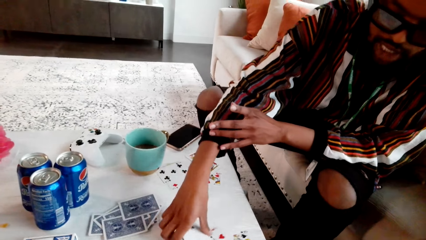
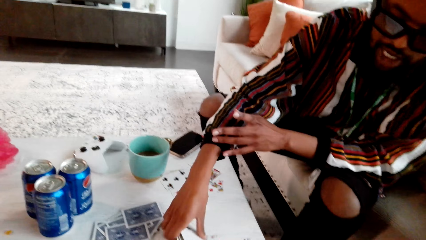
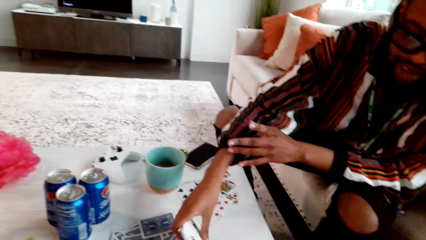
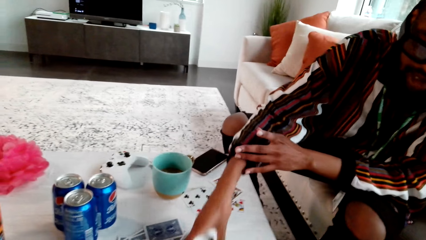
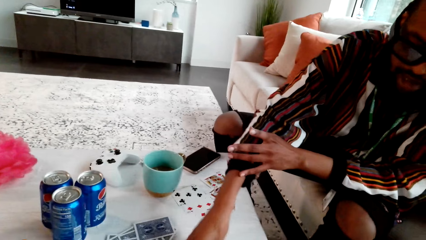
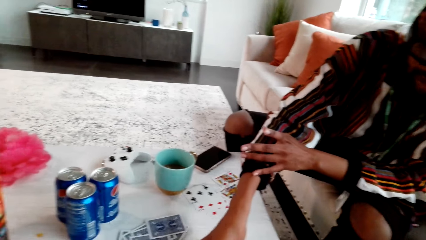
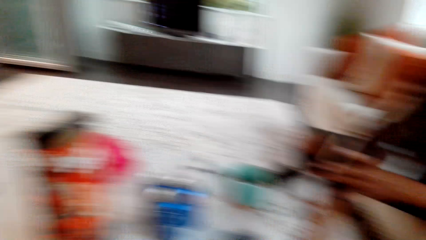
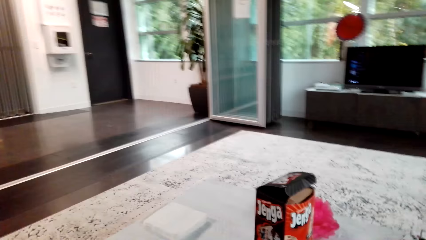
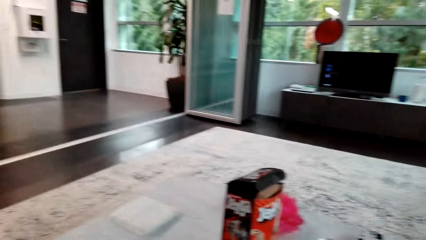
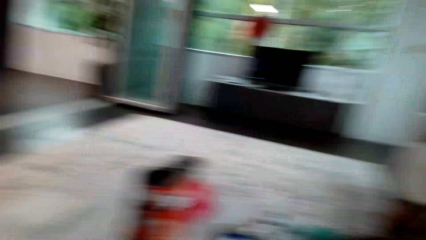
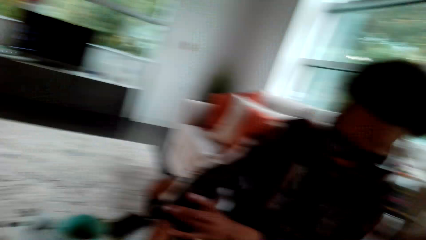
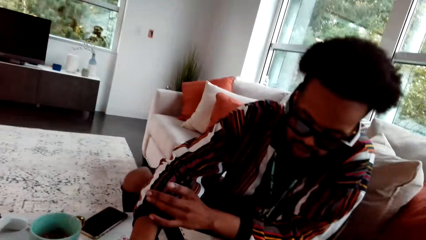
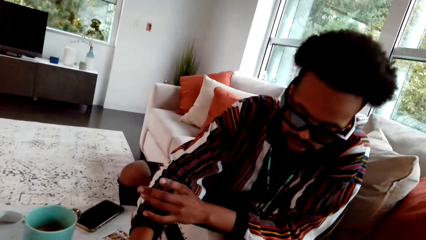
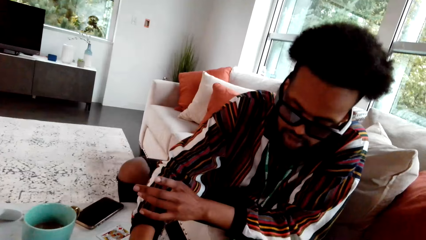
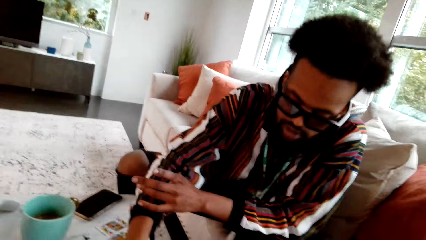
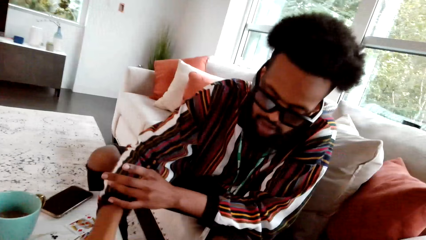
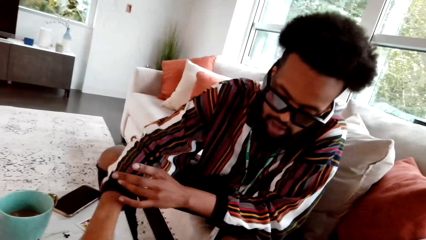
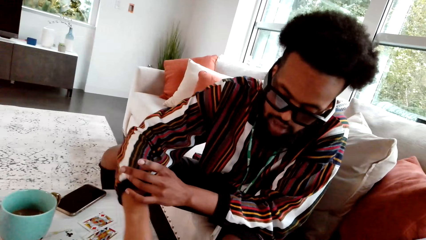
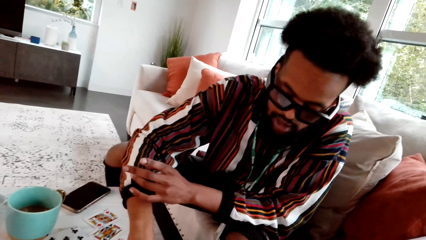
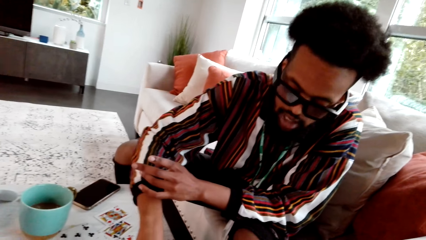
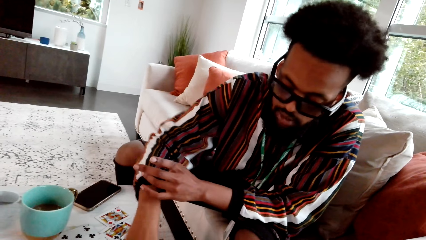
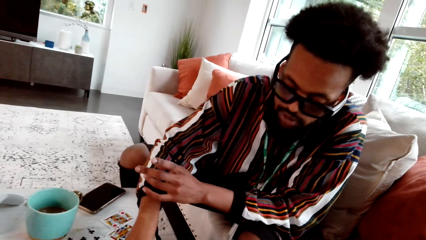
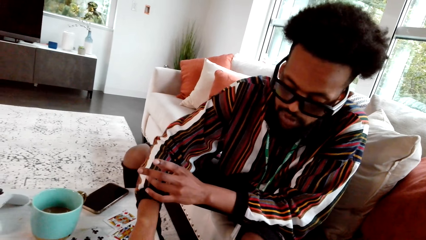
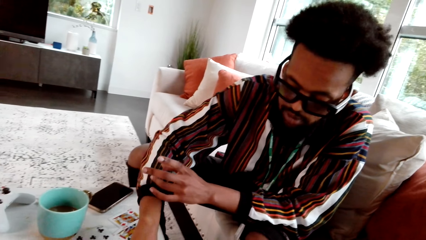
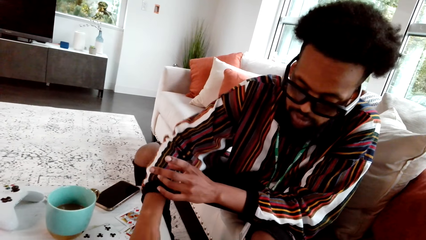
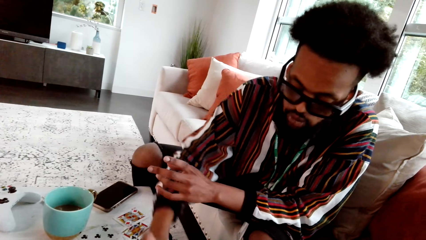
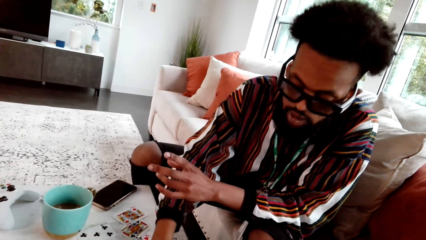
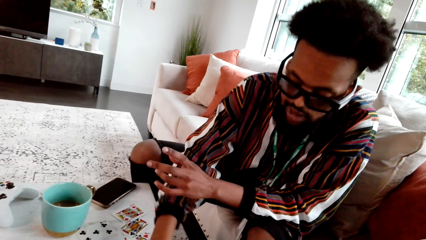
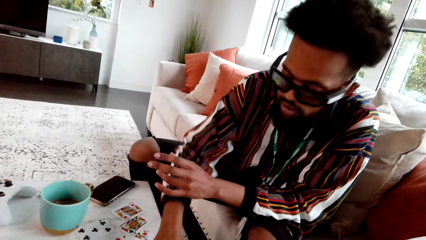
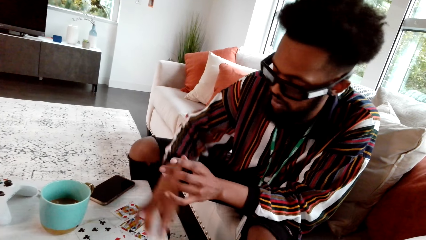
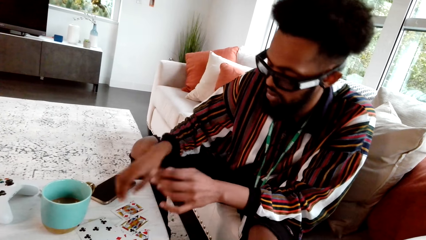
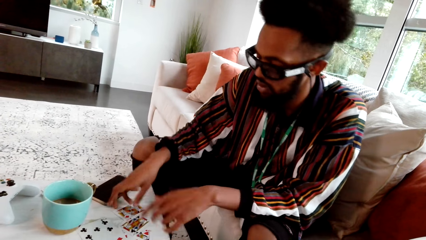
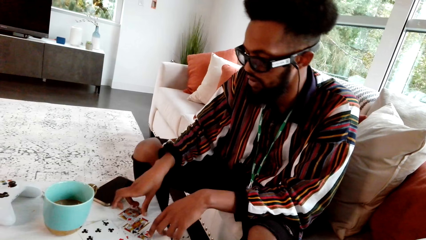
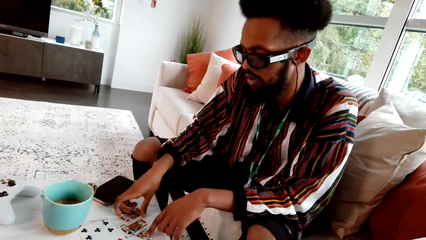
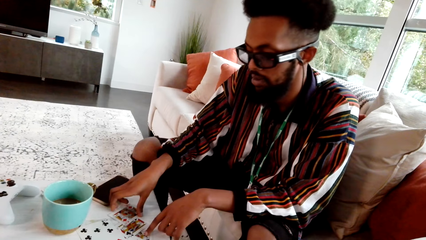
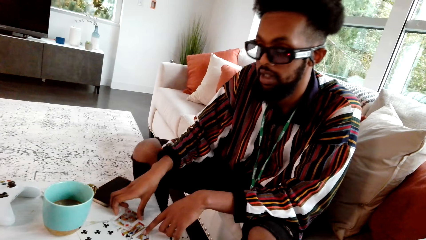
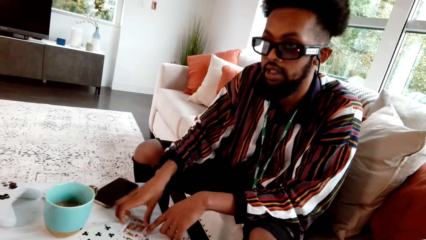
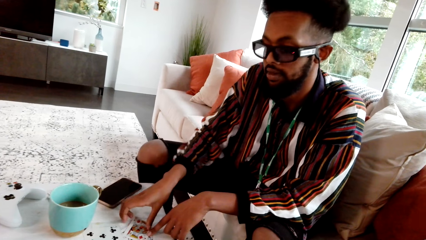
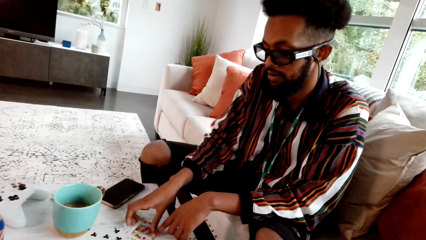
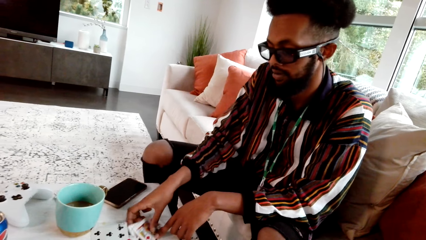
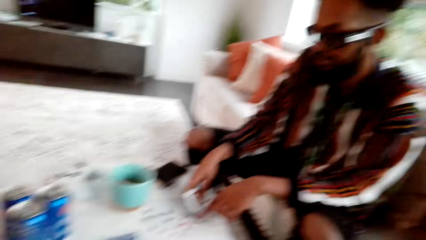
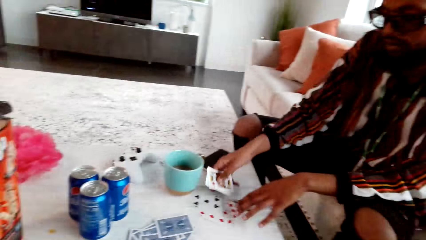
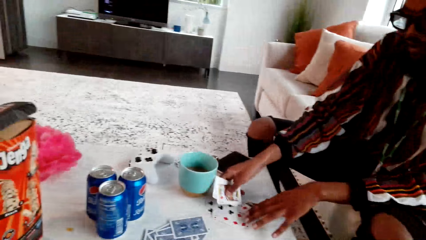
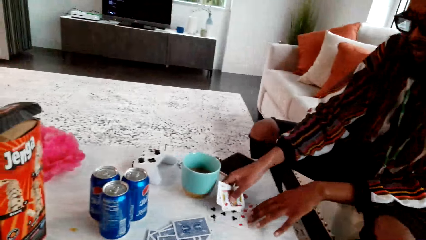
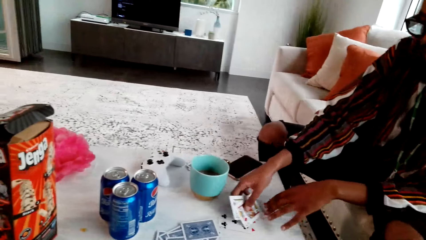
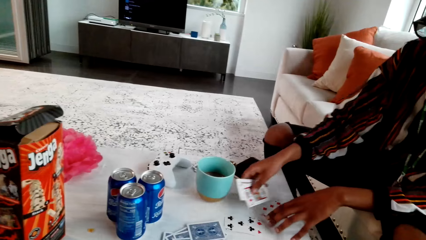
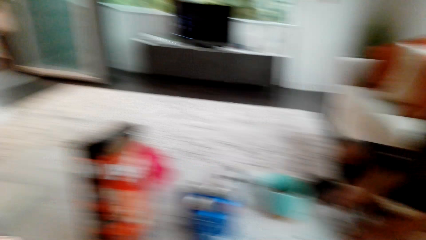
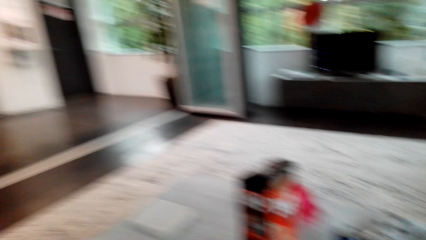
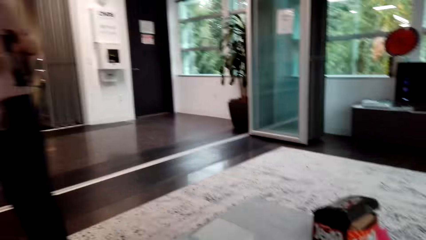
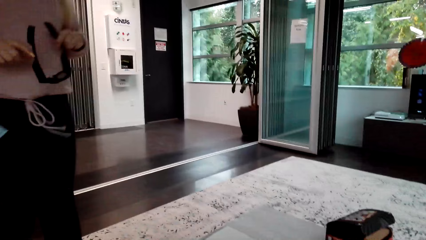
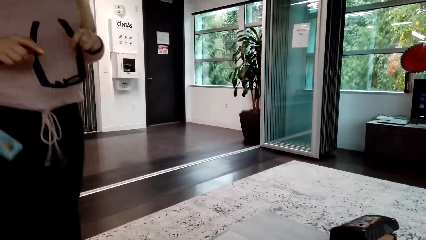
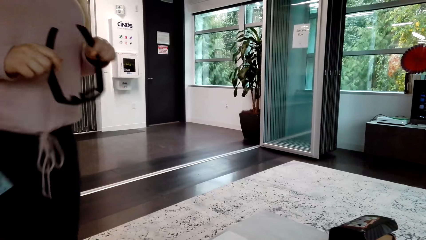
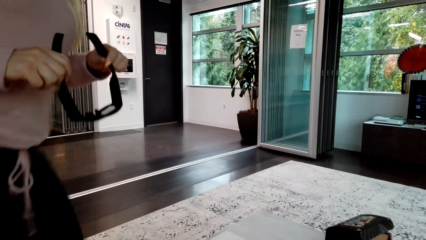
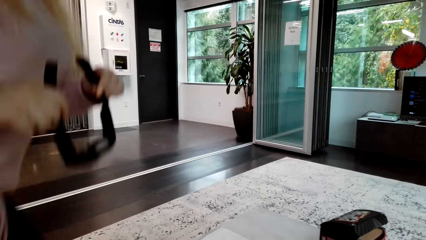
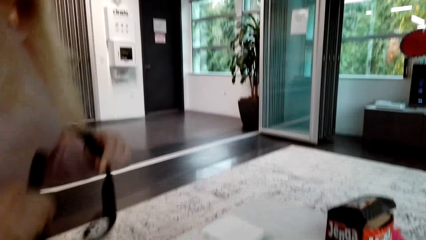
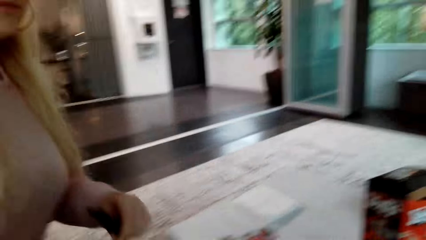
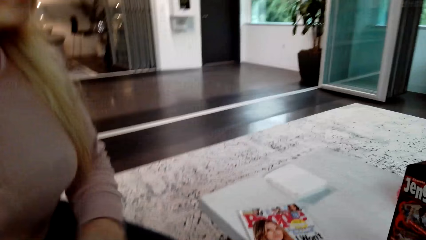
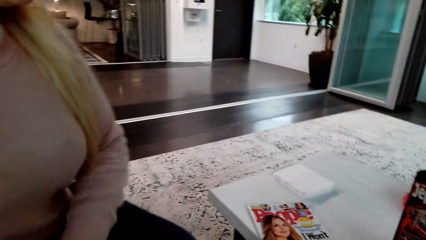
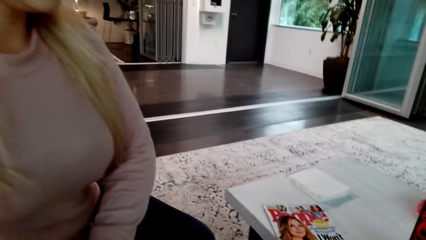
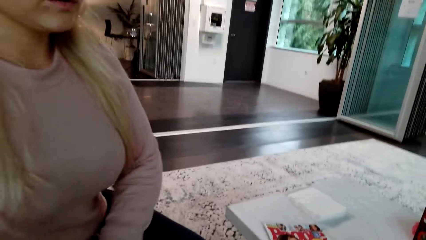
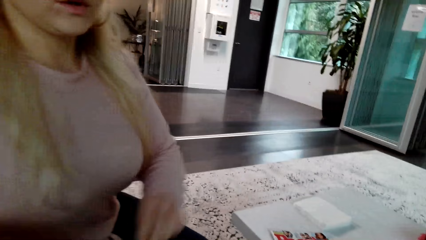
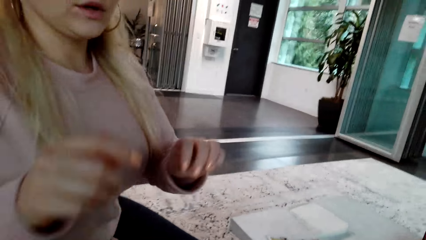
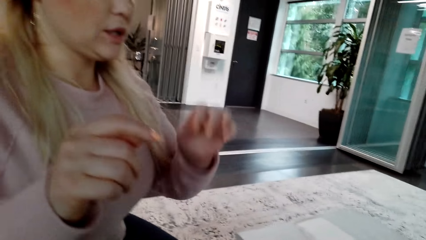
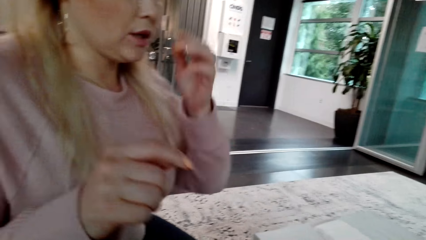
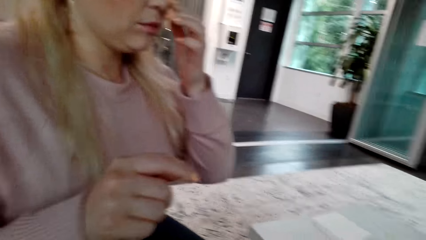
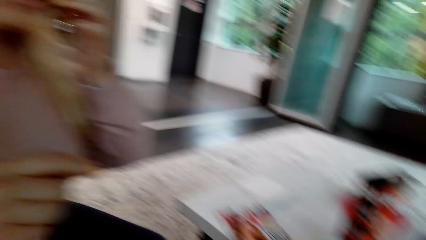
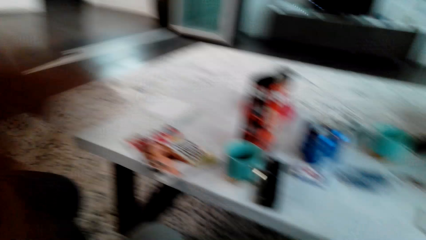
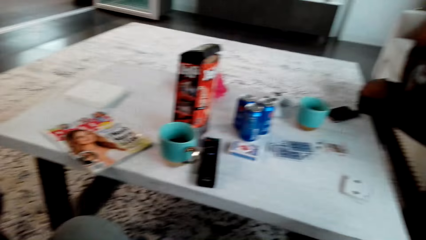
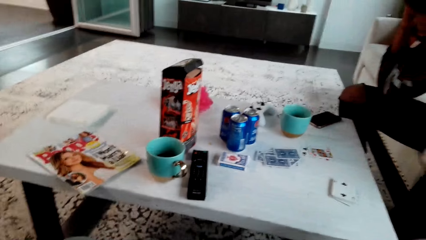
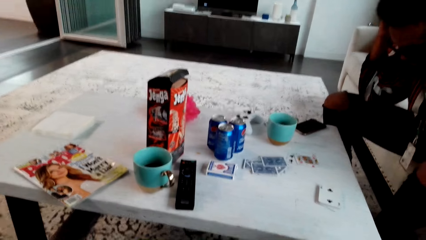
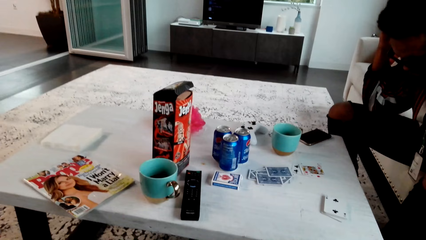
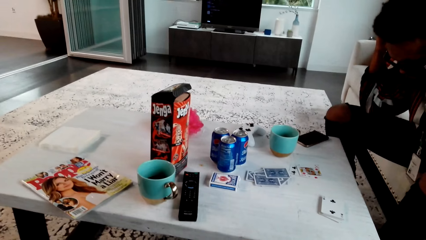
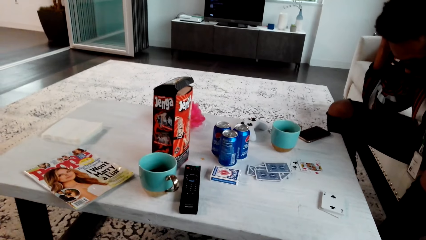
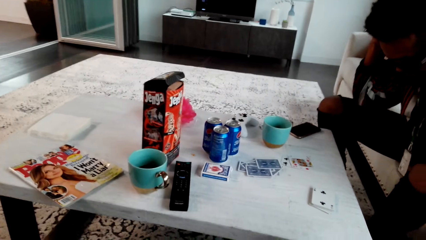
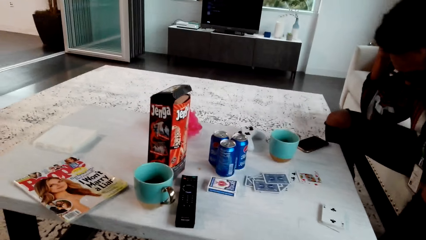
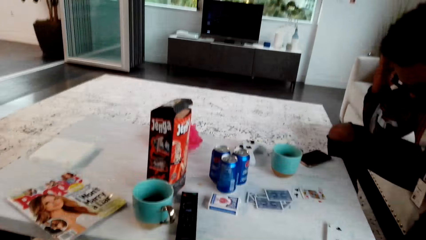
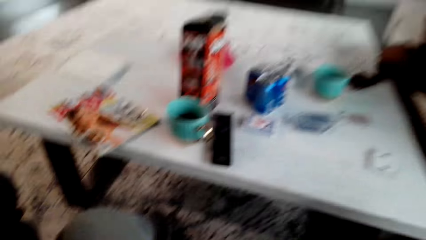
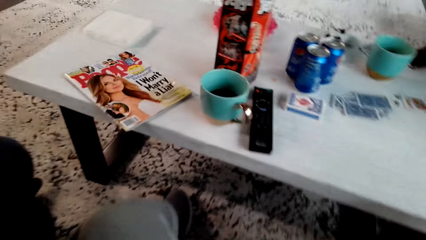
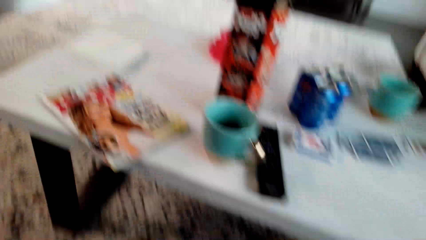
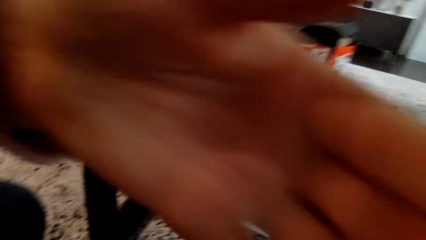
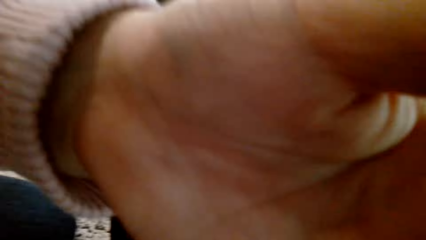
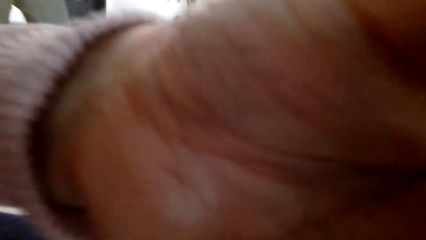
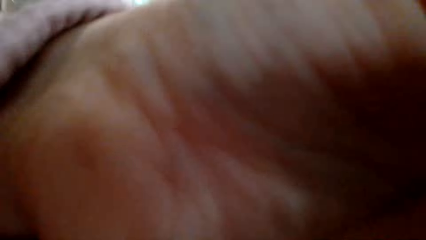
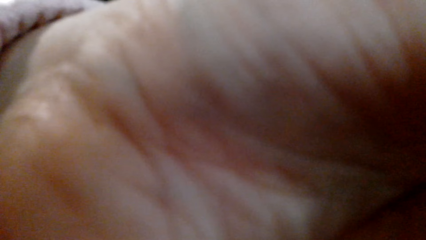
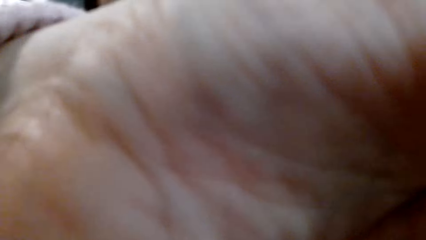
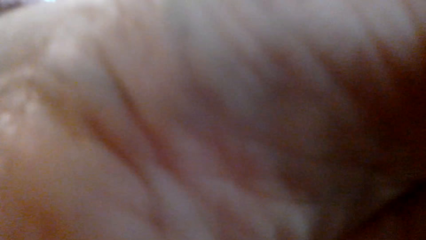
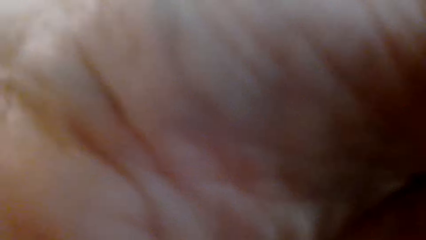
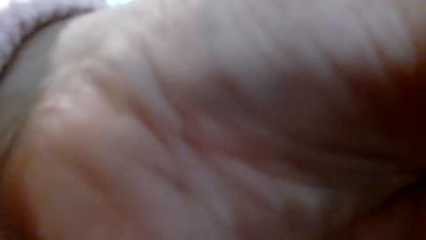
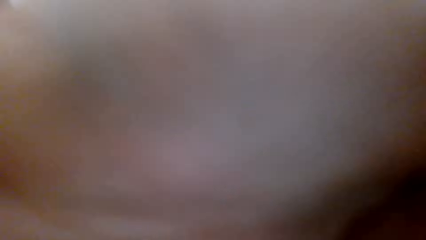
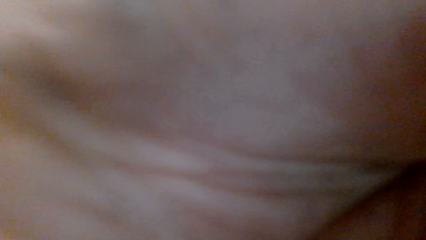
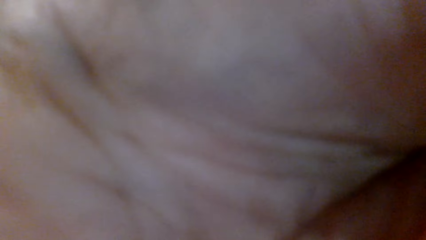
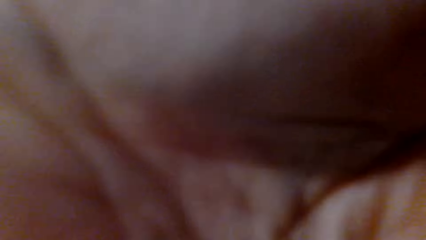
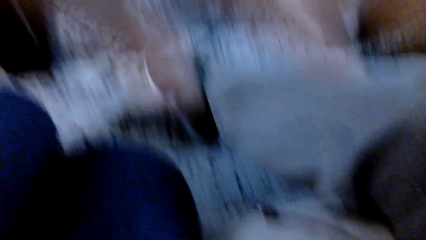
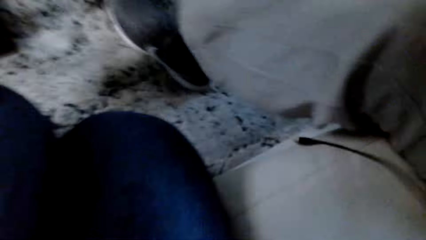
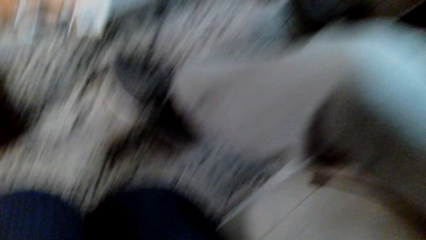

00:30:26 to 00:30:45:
A man collects cards. The camera wearer speaks to the man. They play cards with the man. The man explains how to play cards to the camera wearer. The man picks up the cards. A woman speaks. The camera wearer speaks to the woman. The woman sits. The woman touches her face. The camera wearer looks at the table. The woman raises her hand.
